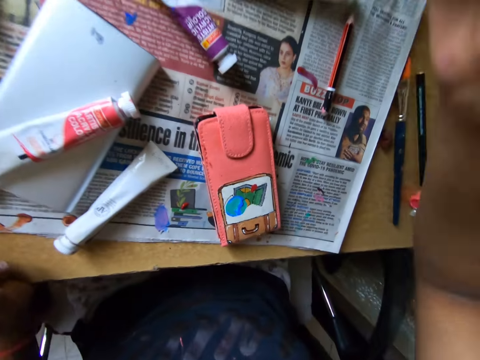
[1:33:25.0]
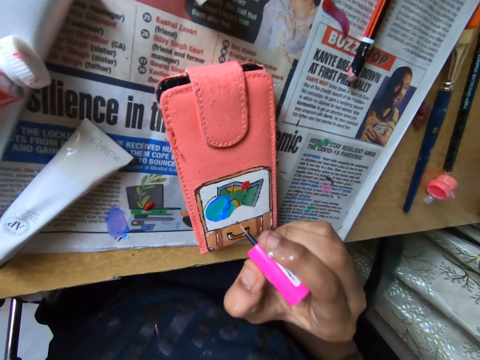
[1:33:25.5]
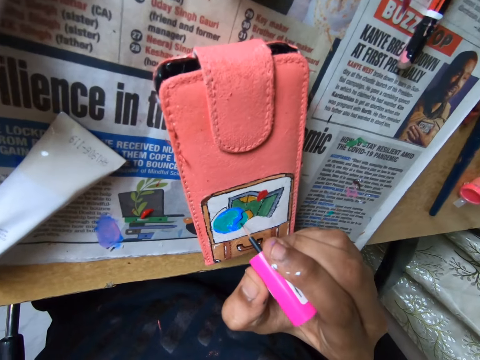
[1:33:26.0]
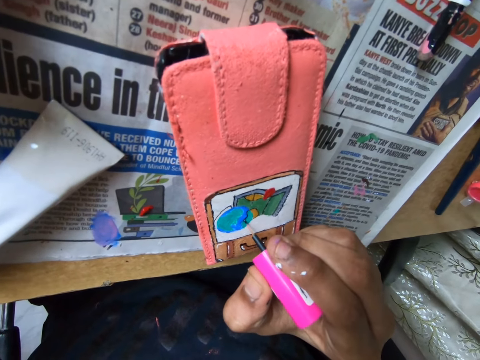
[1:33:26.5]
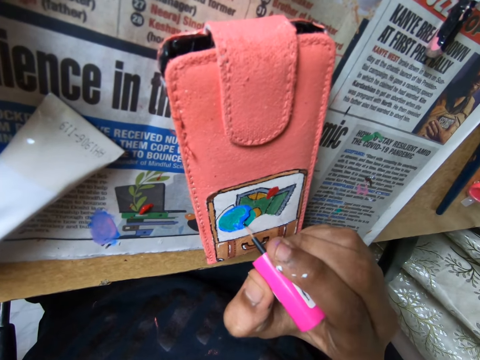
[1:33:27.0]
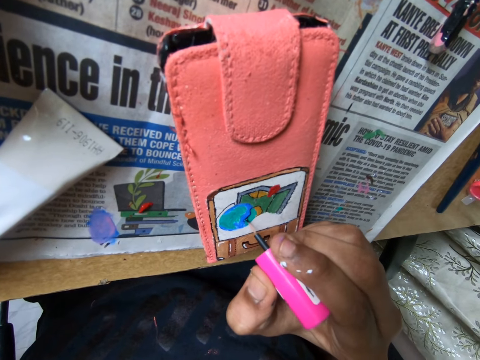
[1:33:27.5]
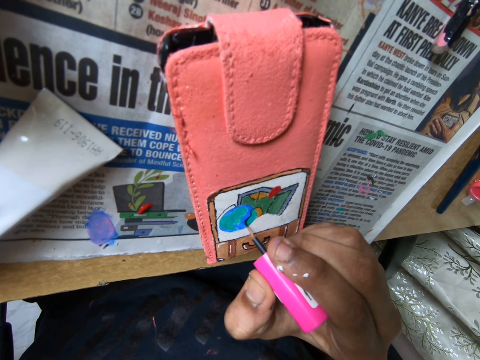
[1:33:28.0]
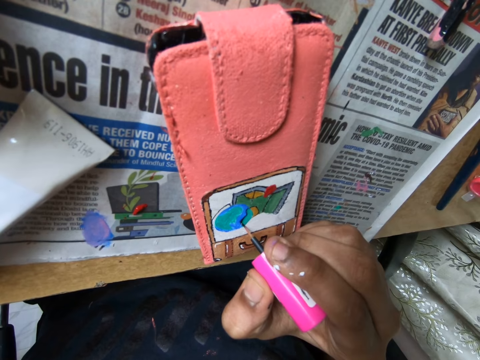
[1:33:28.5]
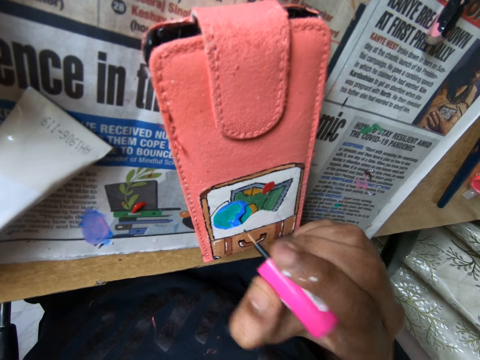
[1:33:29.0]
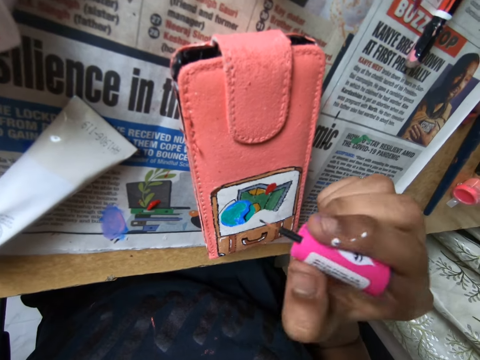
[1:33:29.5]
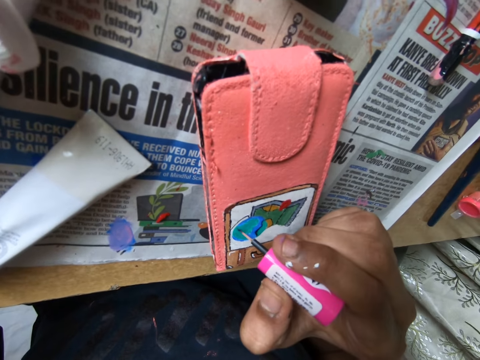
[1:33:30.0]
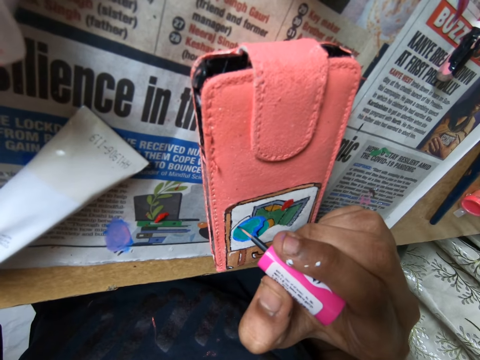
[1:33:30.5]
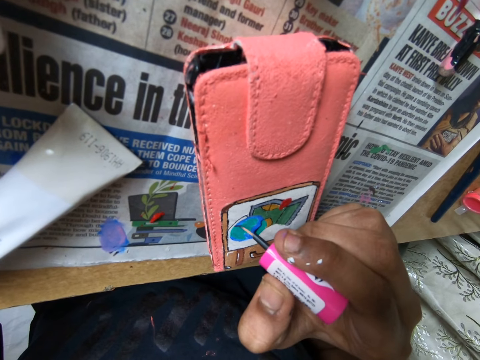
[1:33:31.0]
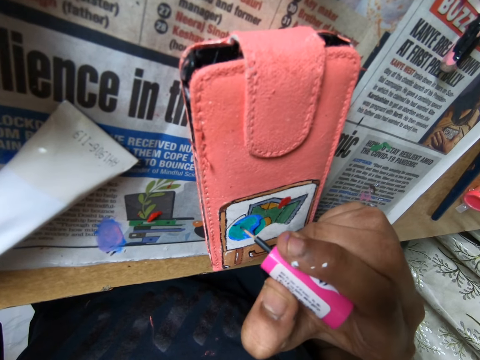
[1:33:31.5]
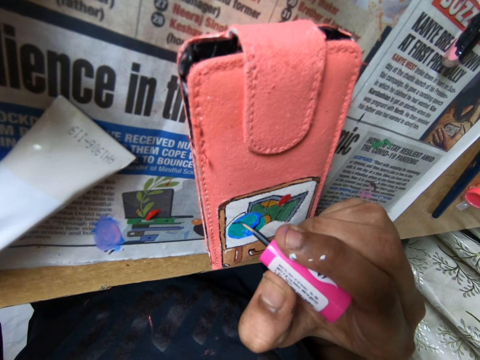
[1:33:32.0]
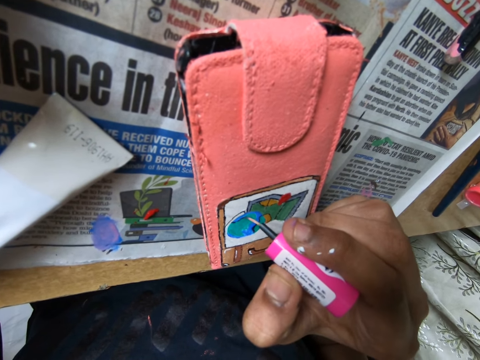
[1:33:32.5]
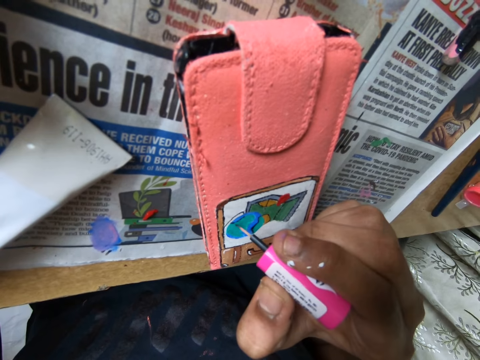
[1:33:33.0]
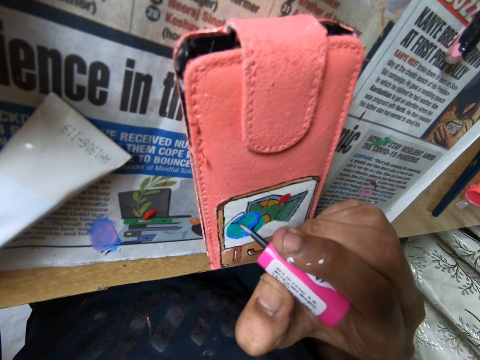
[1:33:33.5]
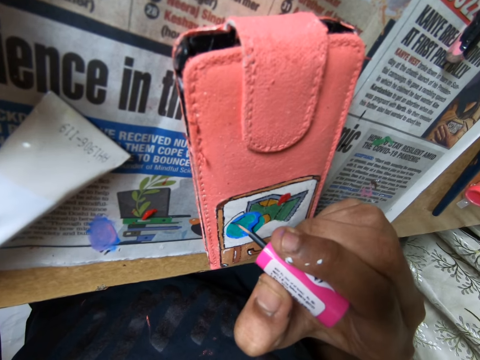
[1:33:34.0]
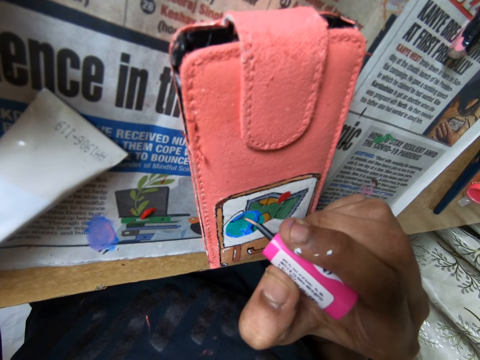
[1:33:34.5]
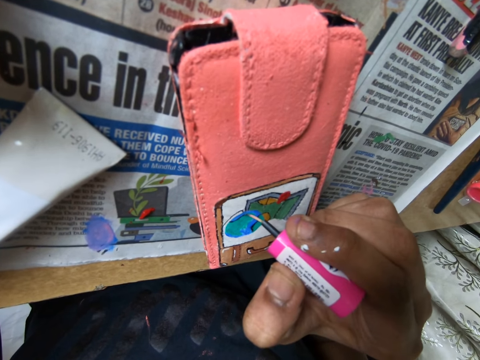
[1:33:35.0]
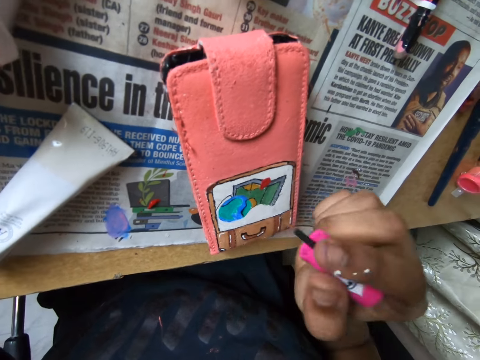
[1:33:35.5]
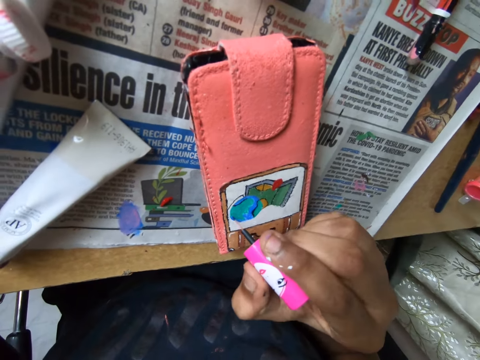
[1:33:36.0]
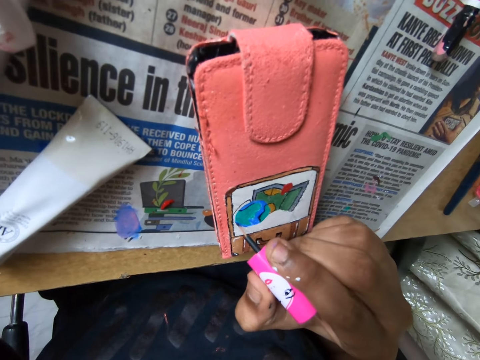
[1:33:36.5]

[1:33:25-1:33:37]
The camera wearer paints on the phone case on the table with the paint brush in her right hand.

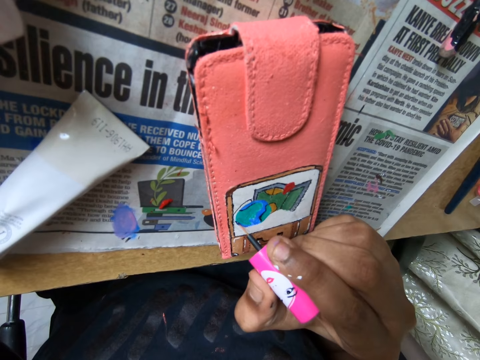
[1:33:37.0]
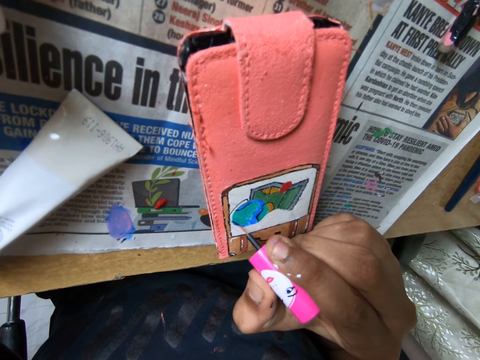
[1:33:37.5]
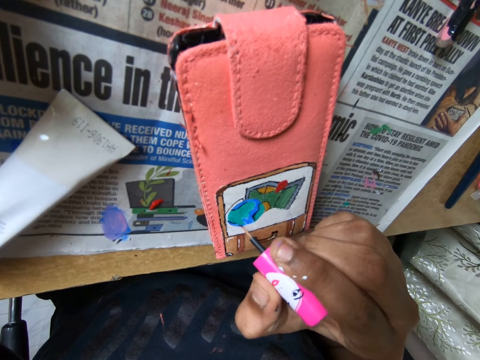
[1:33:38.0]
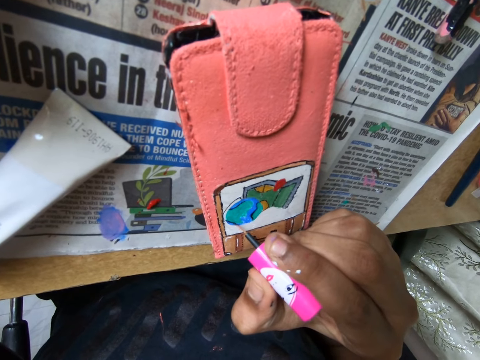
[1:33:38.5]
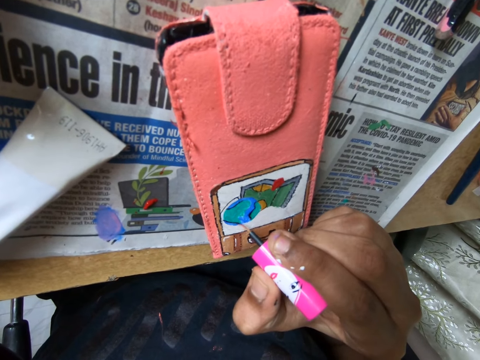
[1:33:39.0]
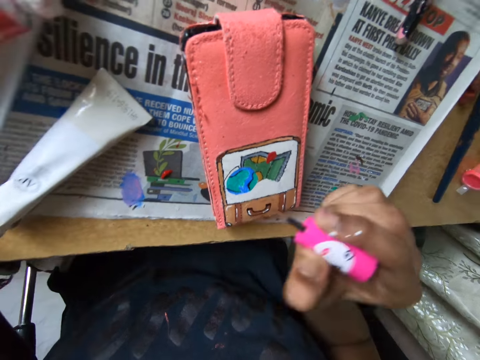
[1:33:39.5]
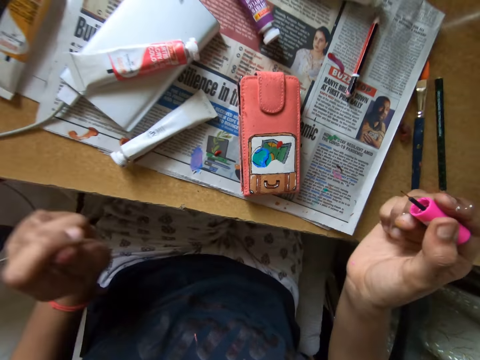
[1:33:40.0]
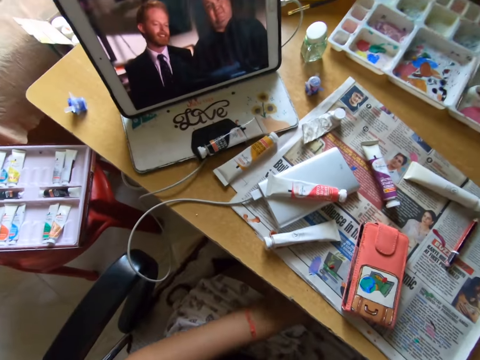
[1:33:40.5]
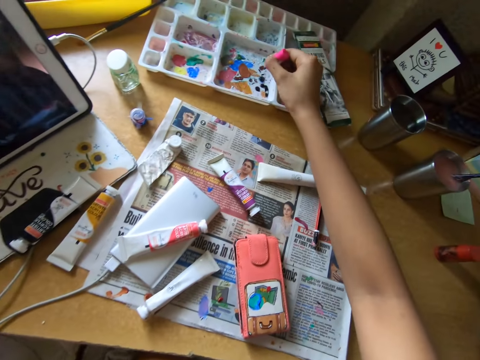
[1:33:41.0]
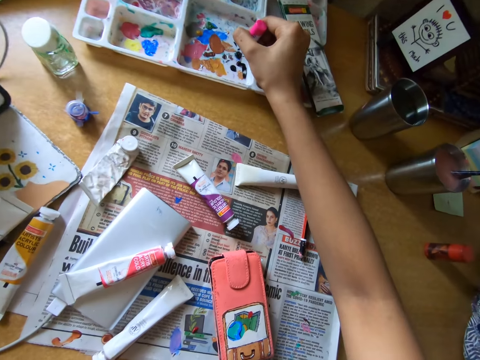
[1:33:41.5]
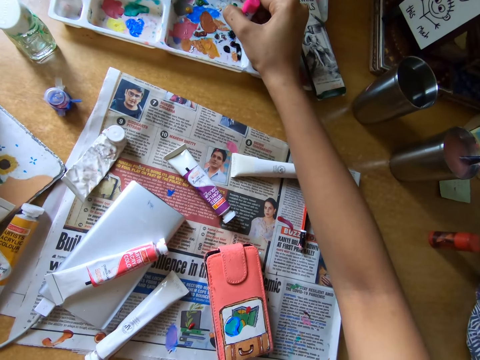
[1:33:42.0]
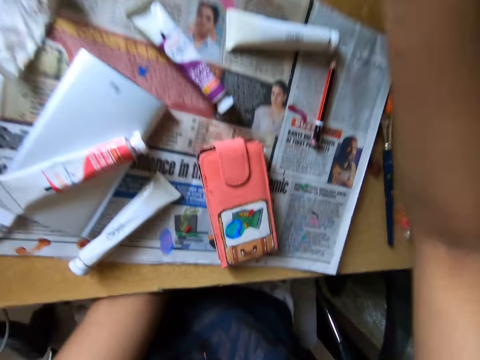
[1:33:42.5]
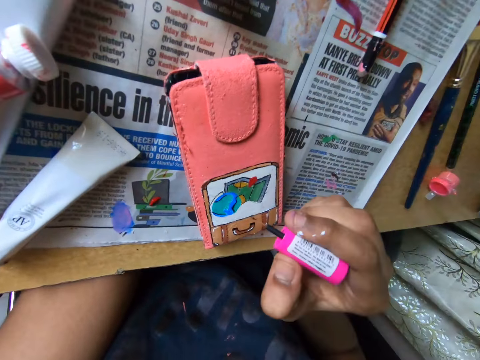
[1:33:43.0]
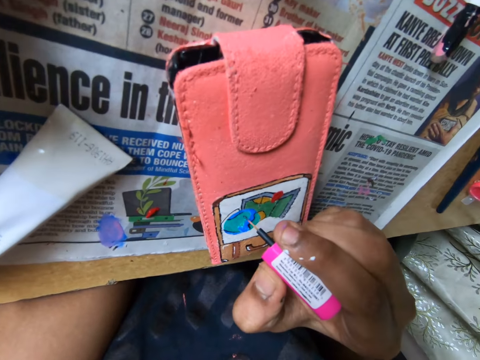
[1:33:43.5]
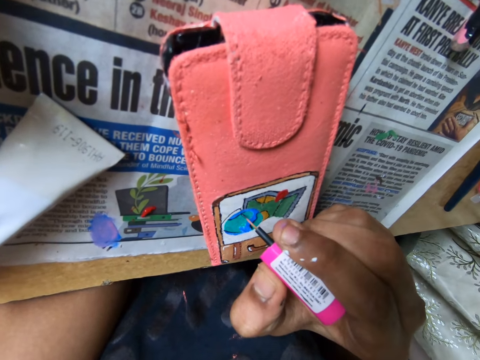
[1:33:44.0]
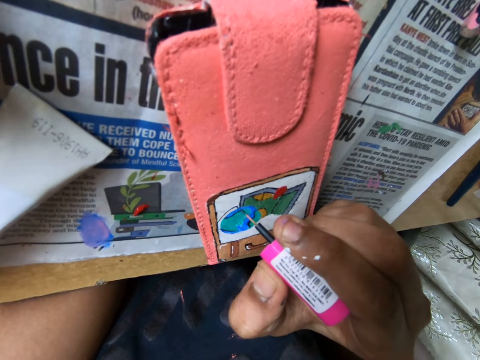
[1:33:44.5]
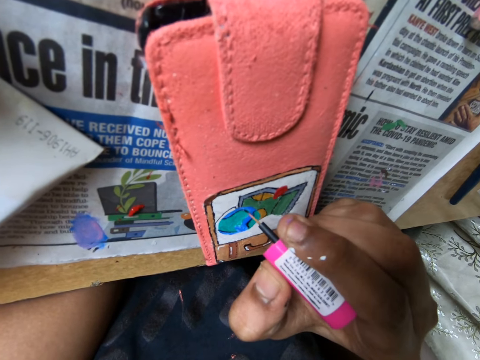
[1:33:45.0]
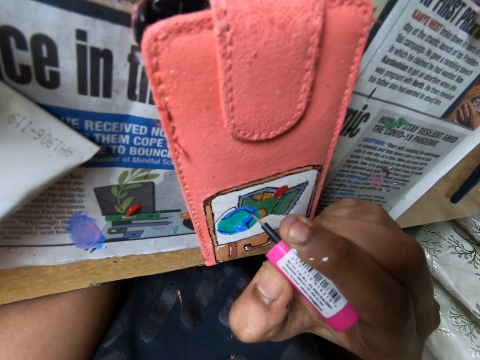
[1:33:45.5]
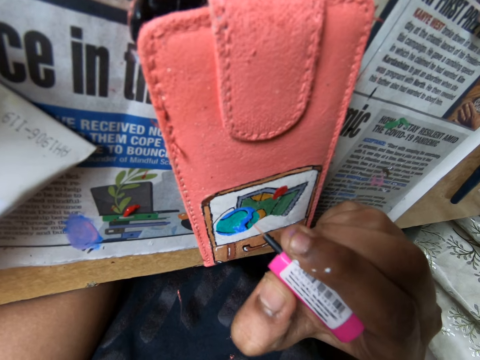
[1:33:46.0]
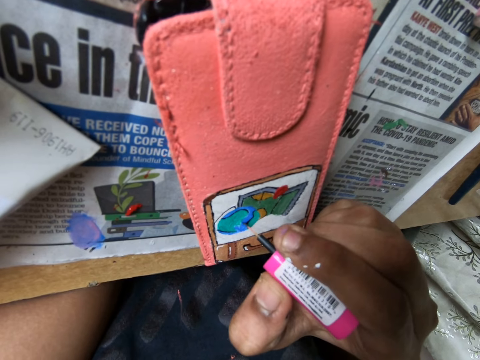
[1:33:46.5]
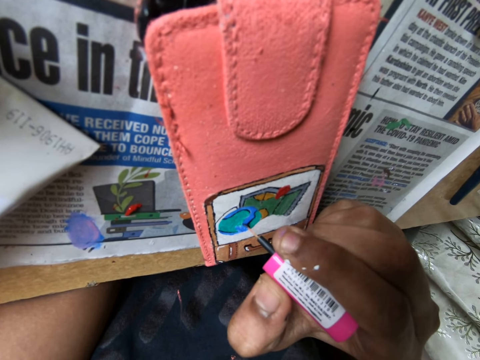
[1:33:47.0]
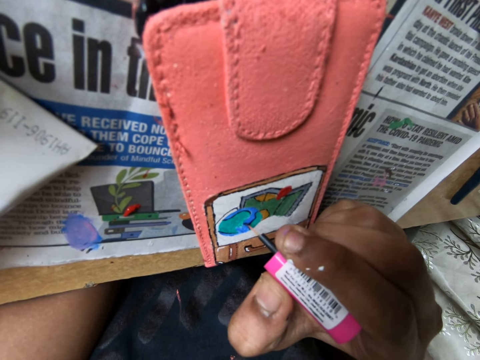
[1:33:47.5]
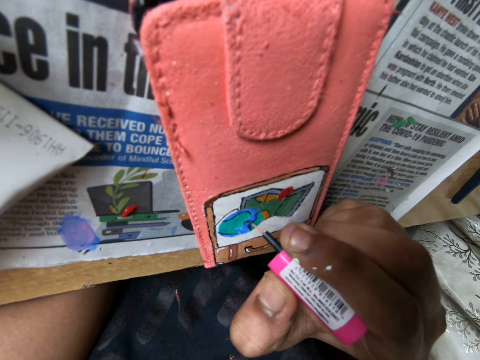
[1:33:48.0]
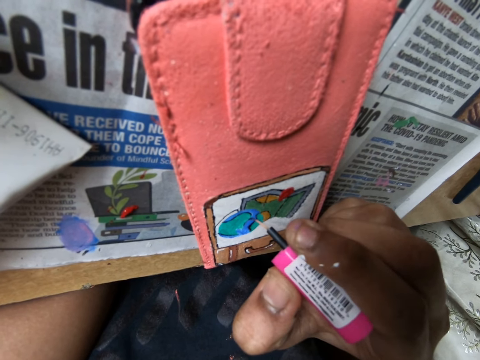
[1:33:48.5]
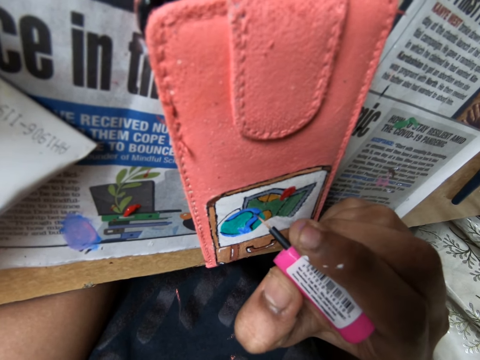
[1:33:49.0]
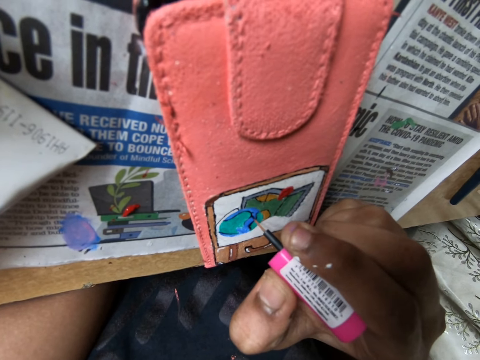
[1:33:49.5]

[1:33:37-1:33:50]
The camera wearer dabs the paint brush on a paint set on the table with her right hand. She paints on the phone case on the table with the paint brush in her right hand.

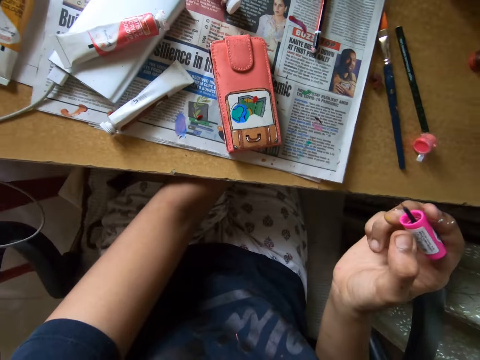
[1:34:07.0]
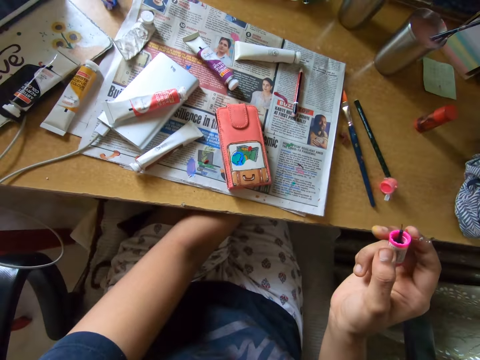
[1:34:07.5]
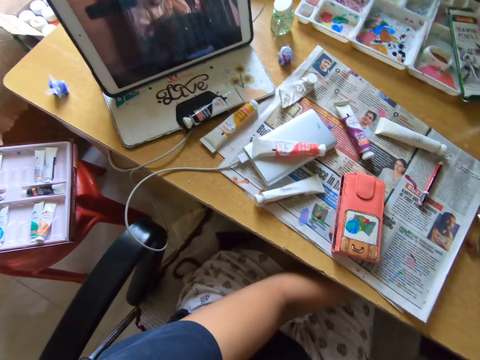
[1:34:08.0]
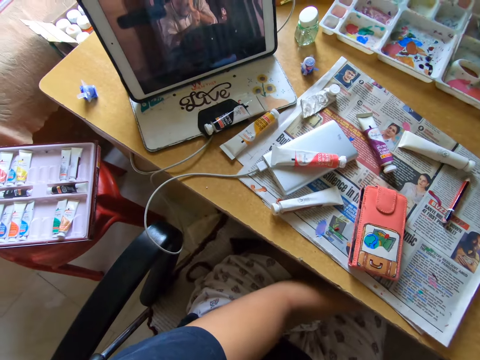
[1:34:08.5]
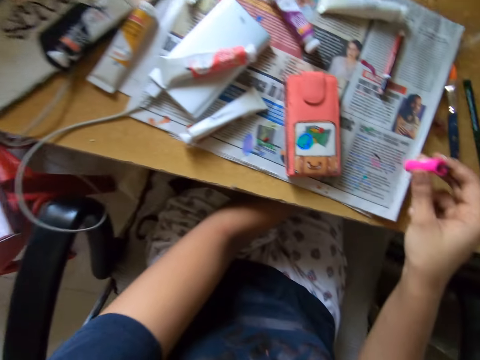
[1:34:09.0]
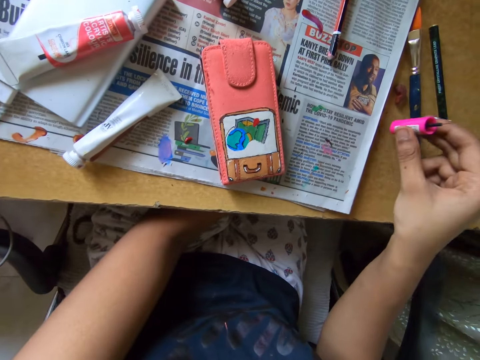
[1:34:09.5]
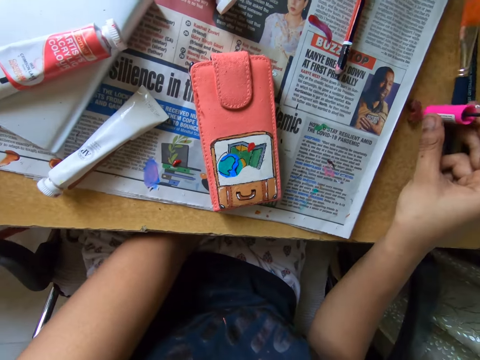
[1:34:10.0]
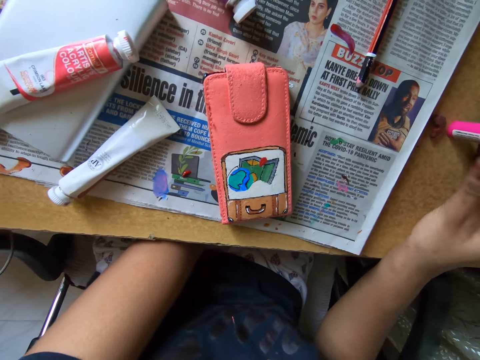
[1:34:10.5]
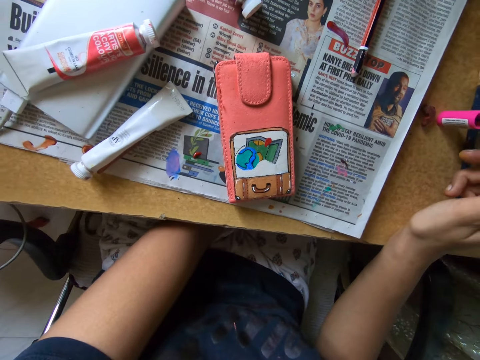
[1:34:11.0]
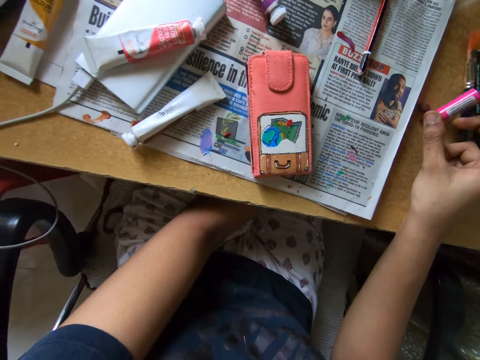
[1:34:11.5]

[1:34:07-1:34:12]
The camera wearer drops the paint brush on the table with her right hand.
